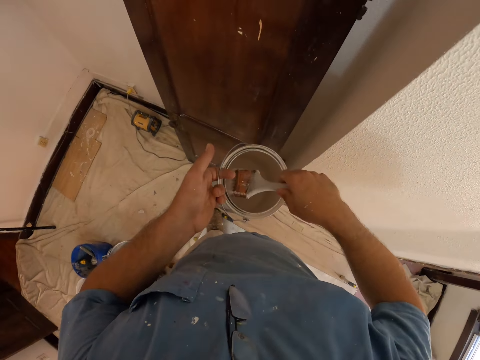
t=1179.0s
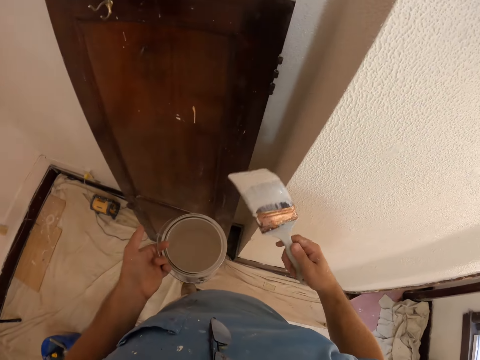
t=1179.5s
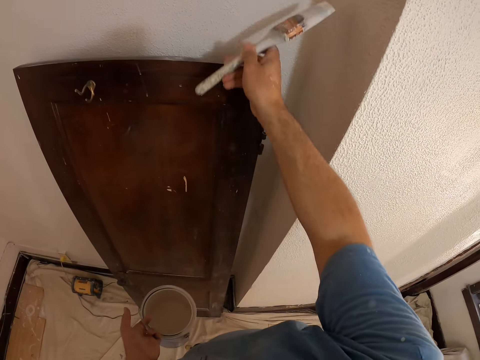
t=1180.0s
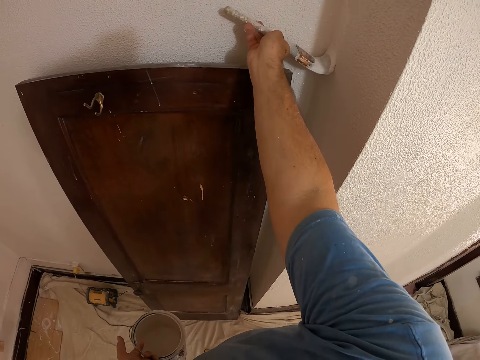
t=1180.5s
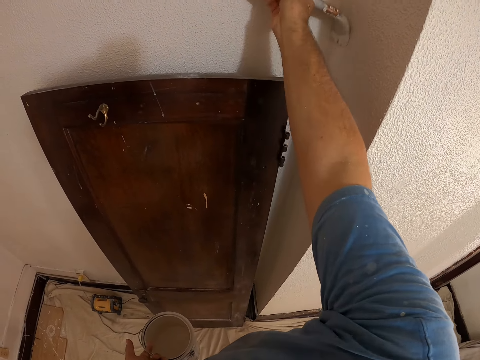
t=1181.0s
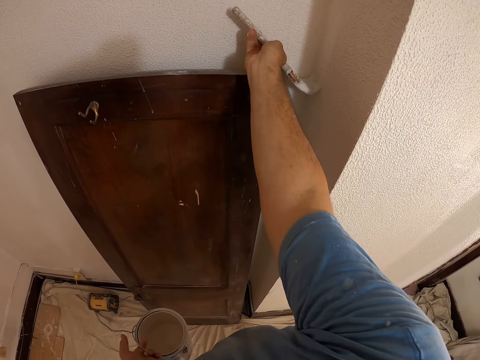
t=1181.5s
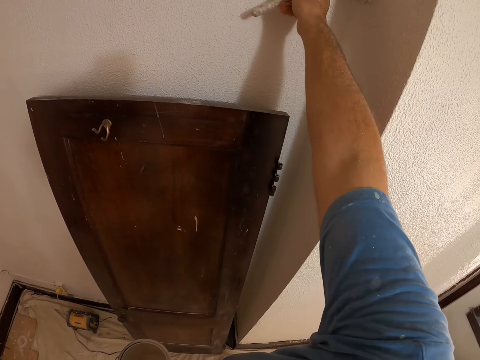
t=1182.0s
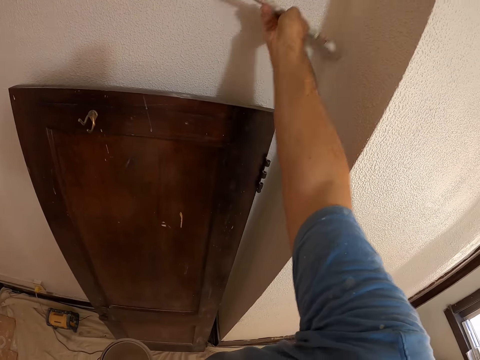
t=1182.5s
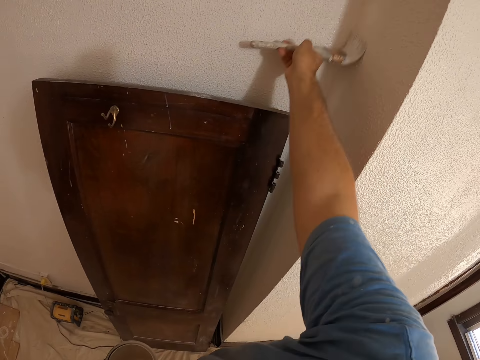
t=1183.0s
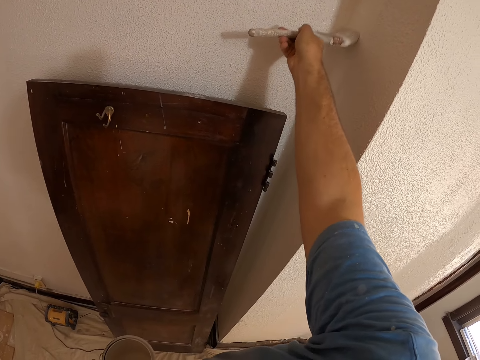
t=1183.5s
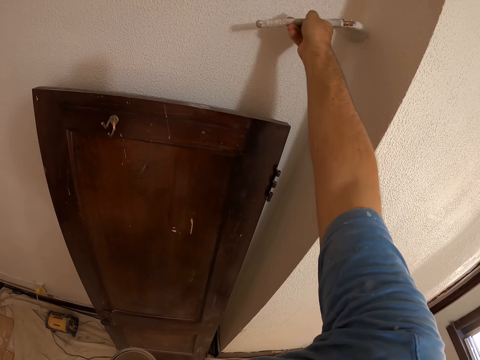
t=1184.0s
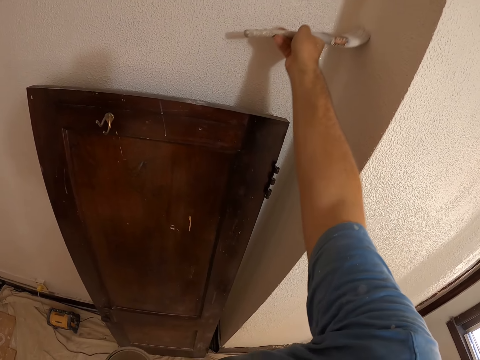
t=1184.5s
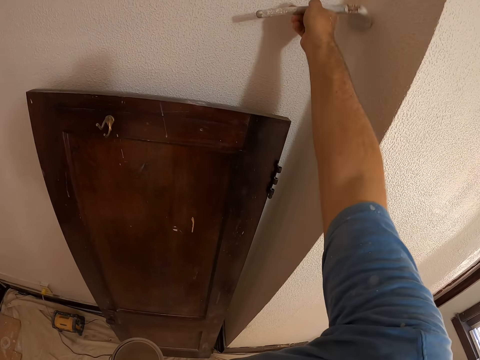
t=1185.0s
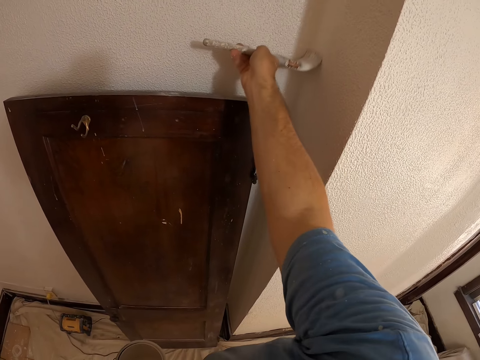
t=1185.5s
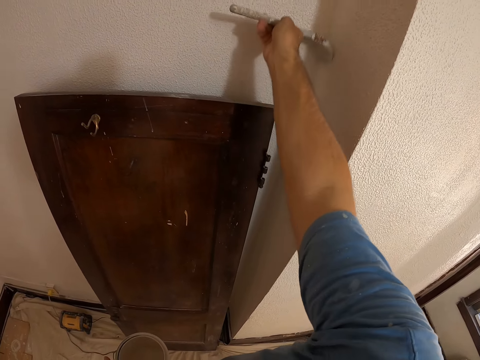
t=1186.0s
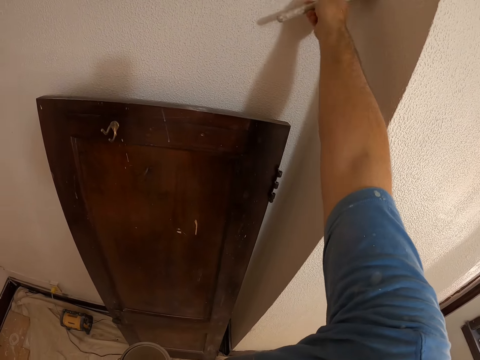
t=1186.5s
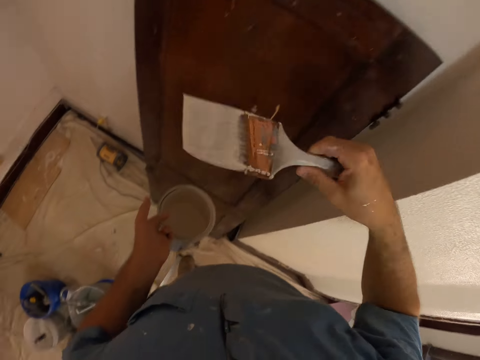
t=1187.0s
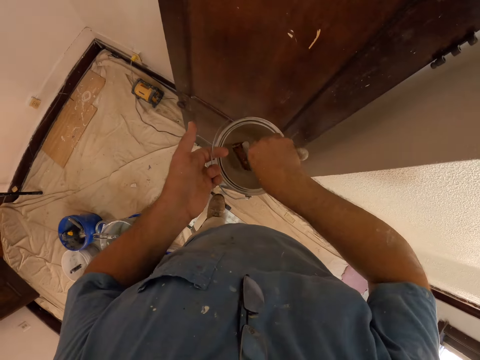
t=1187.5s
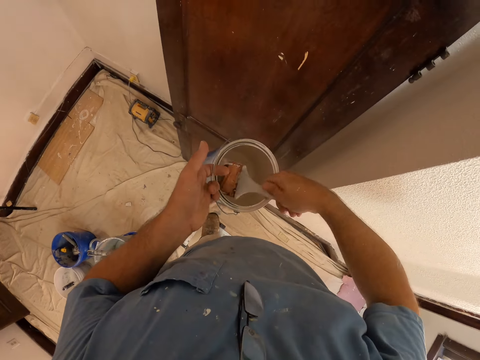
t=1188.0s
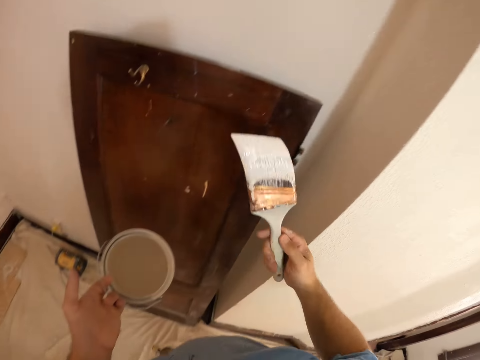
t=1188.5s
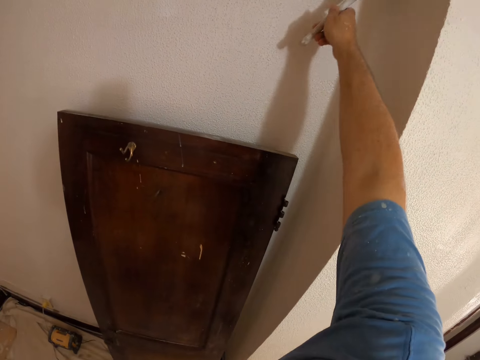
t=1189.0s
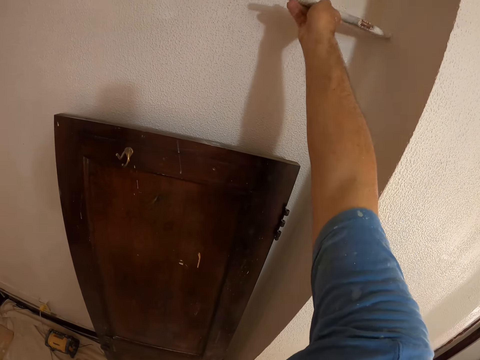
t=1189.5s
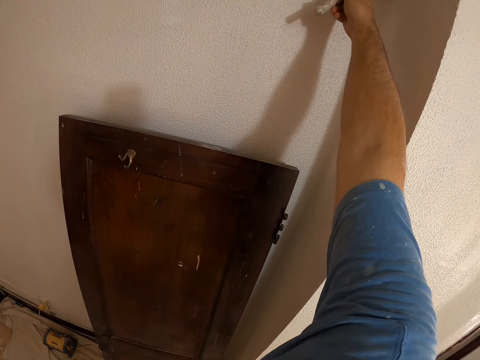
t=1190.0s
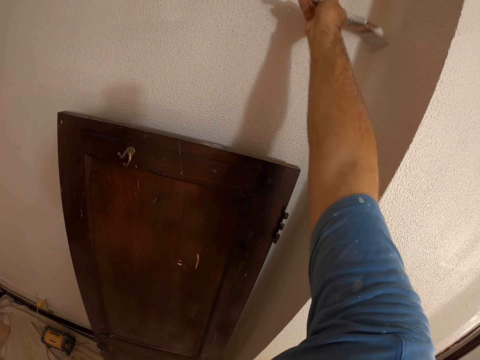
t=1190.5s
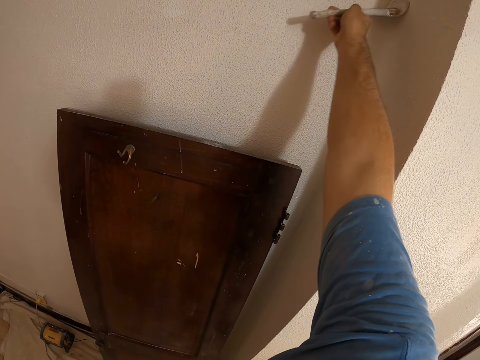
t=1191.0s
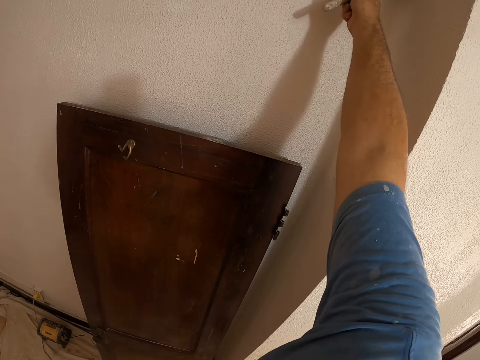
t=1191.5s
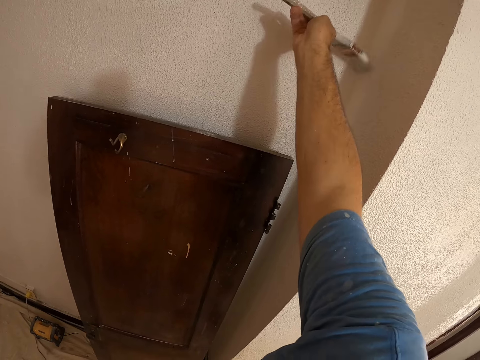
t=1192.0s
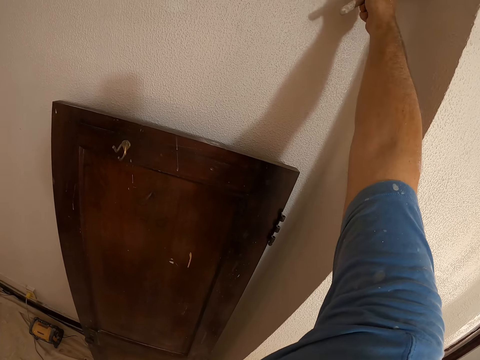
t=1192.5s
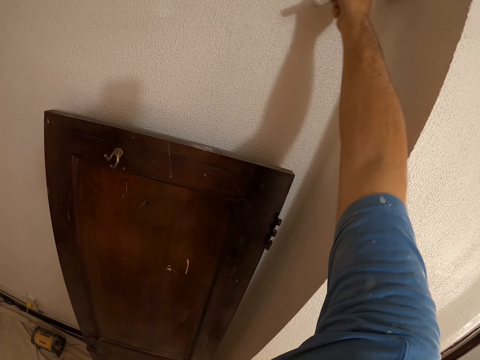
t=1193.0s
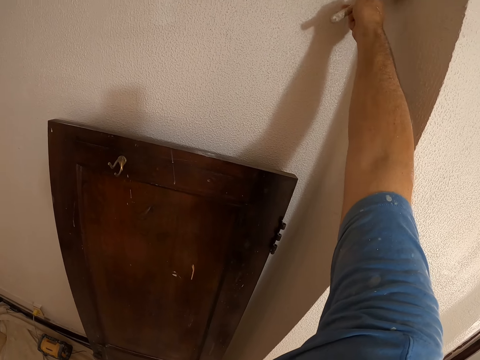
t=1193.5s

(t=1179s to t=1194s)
The camera wearer dips the paint brush in the paint bucket. They paint the wall of the room with the paint brush. They dip the paint brush in the paint bucket. They paint the wall of the room with the paint brush.

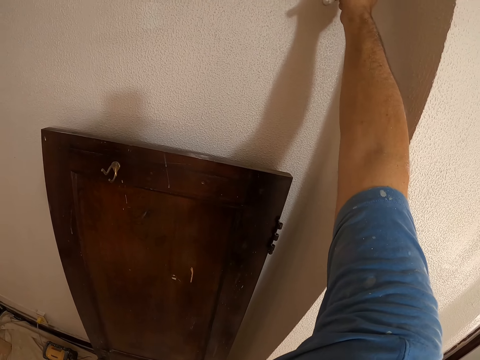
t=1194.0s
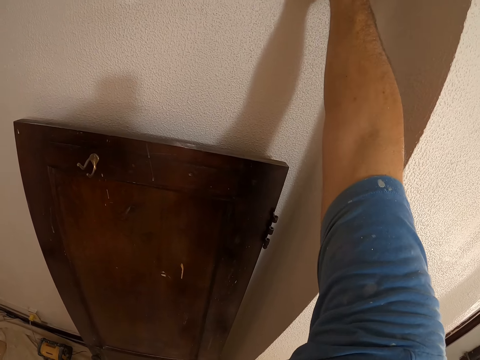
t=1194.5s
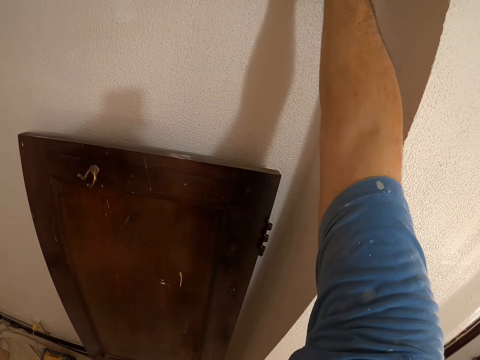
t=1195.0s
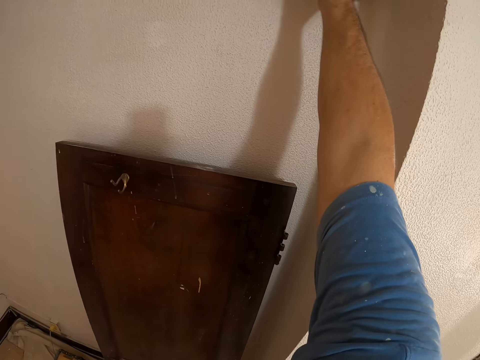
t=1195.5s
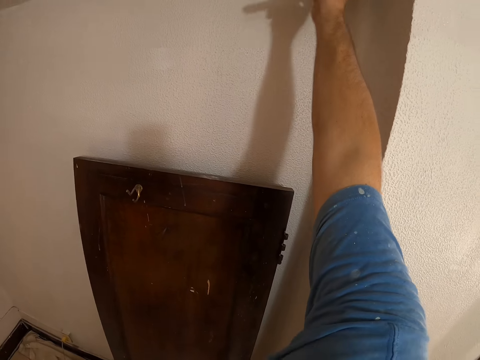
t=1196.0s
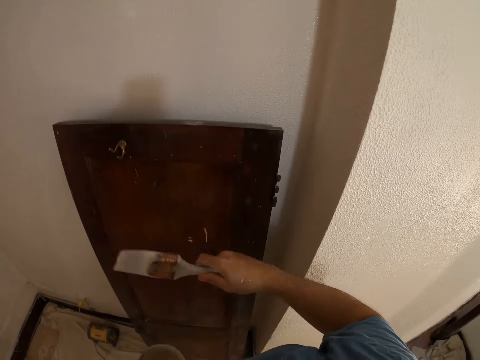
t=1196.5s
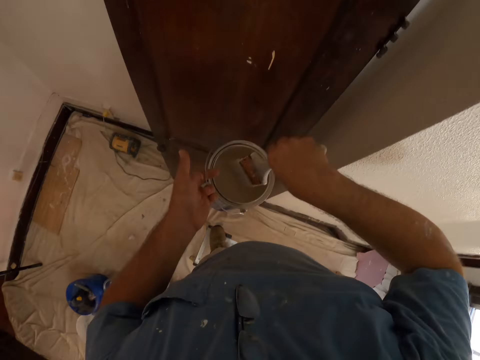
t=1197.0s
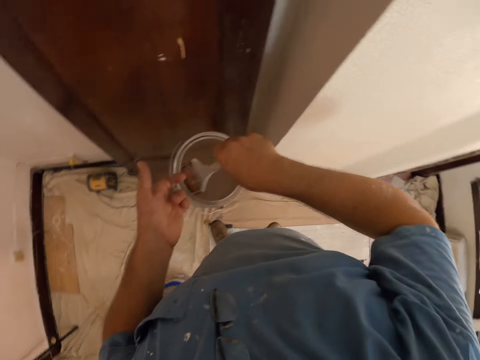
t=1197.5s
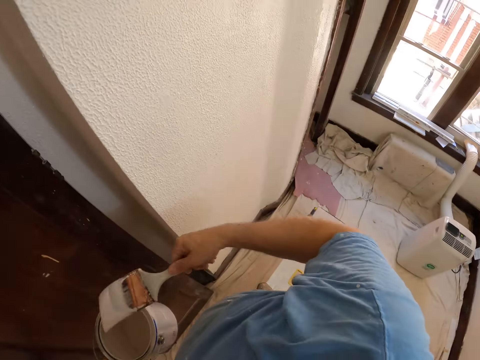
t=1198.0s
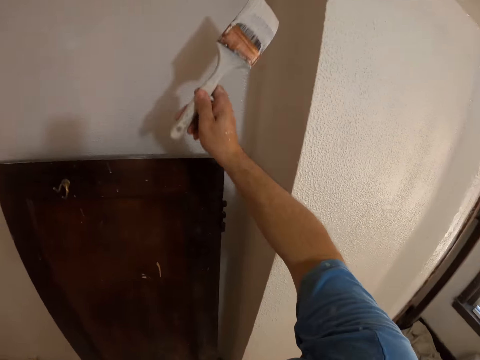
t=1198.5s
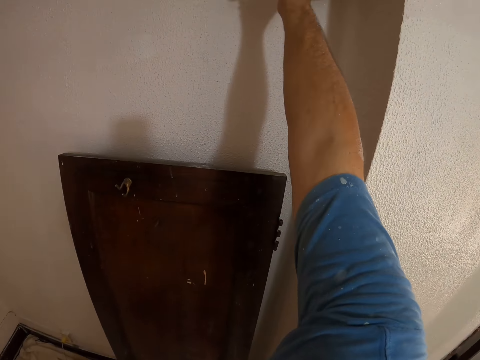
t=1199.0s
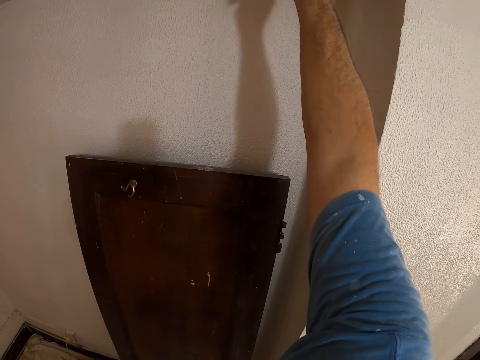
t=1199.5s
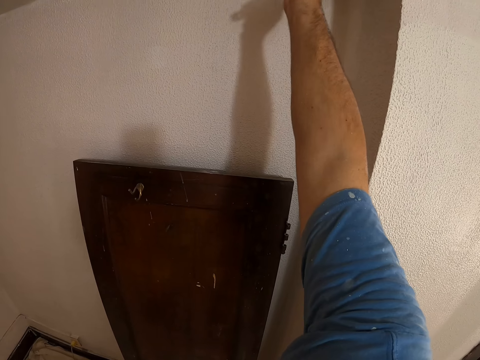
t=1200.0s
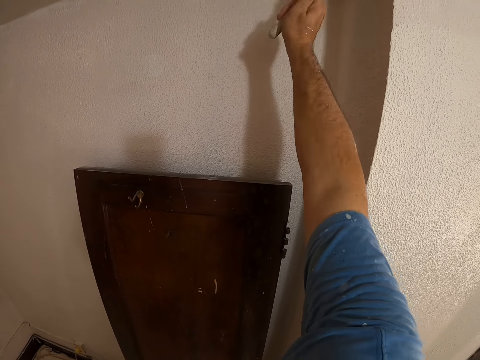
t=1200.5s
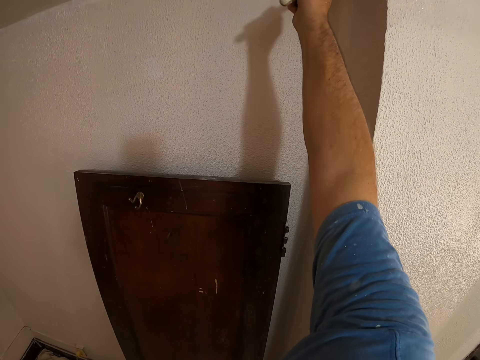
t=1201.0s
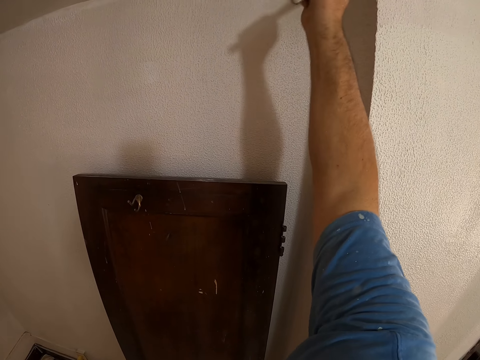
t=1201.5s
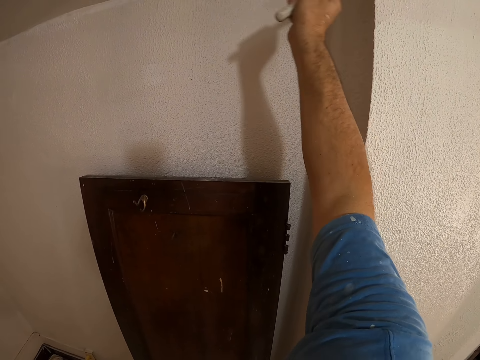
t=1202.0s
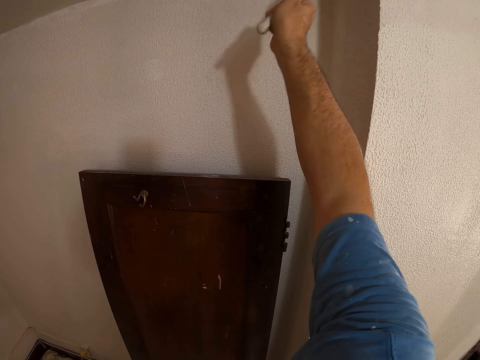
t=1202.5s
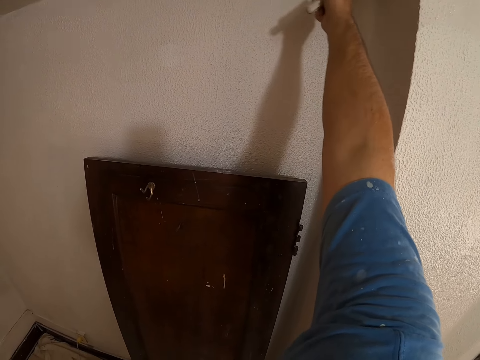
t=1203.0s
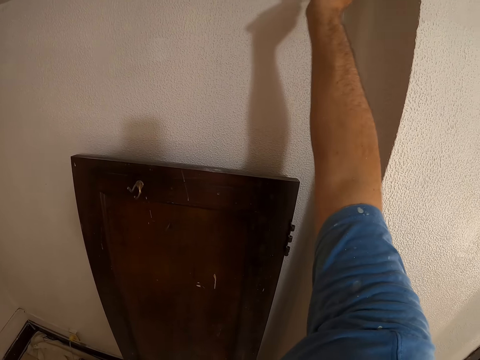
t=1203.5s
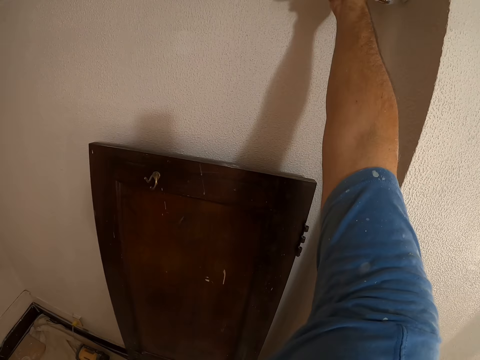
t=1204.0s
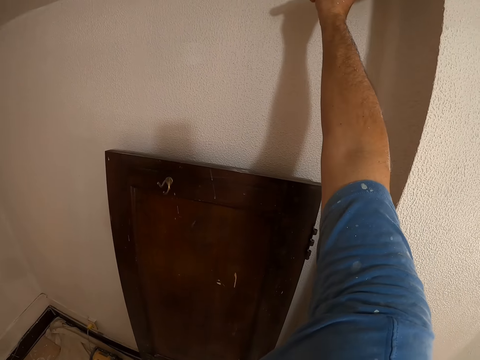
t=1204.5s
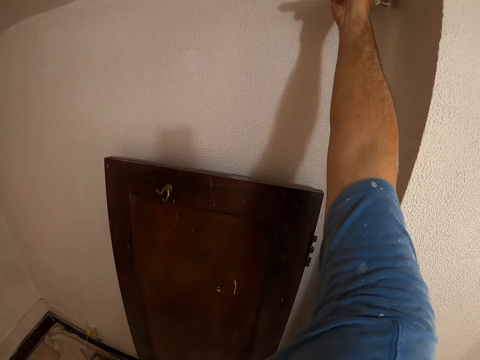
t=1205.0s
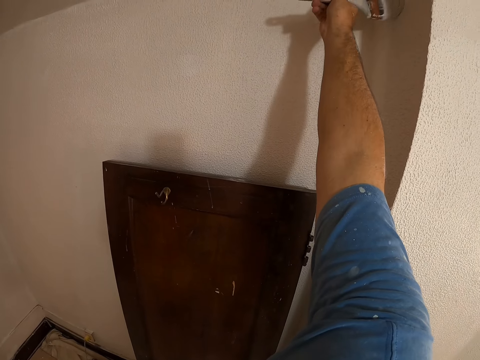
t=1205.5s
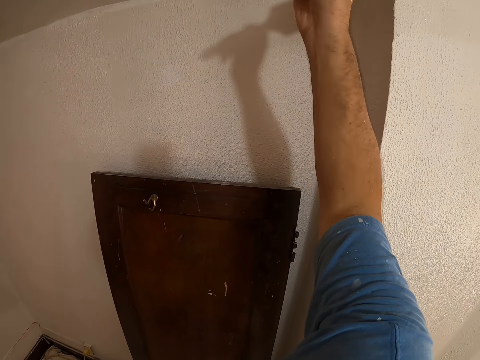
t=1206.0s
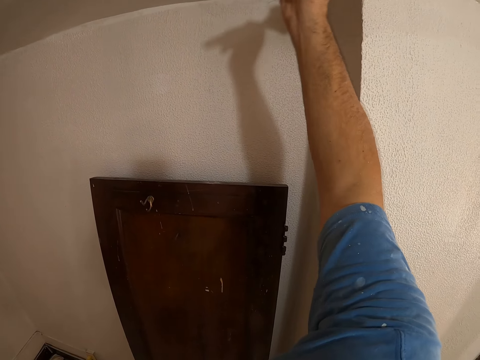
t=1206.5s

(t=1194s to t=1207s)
The camera wearer dips the paint brush in the paint bucket. They paint the wall of the room with the paint brush.
